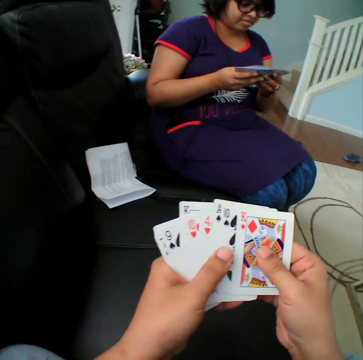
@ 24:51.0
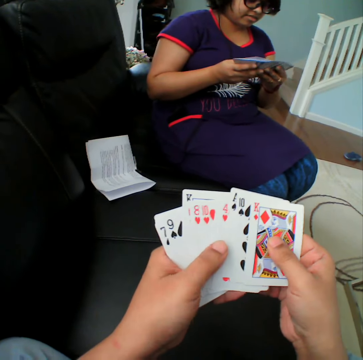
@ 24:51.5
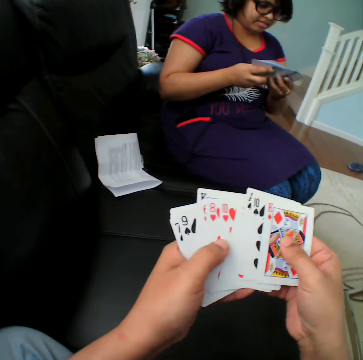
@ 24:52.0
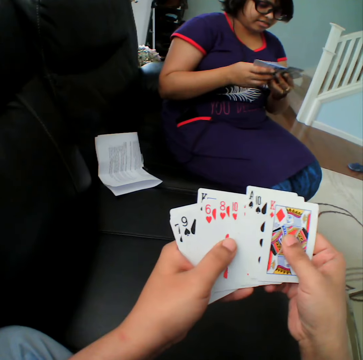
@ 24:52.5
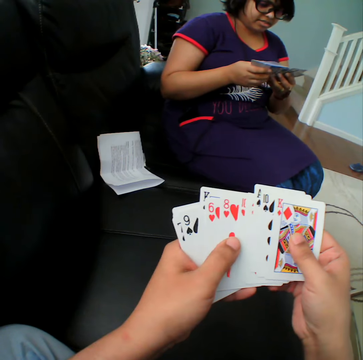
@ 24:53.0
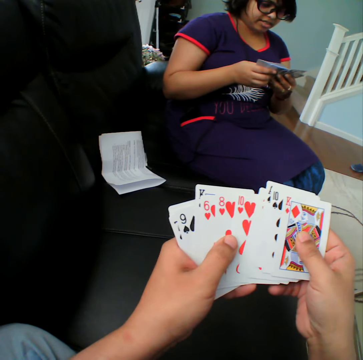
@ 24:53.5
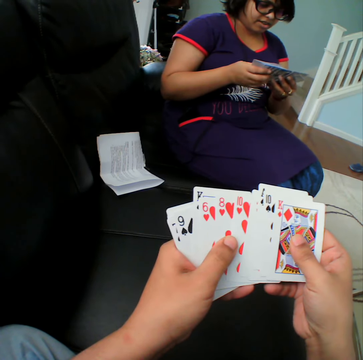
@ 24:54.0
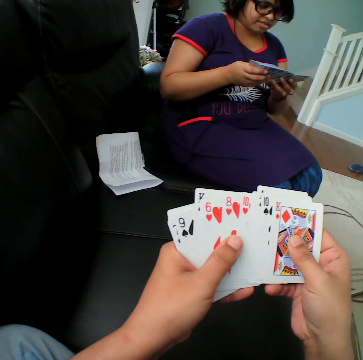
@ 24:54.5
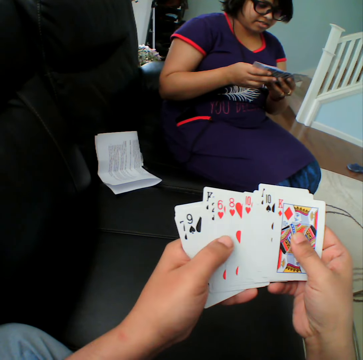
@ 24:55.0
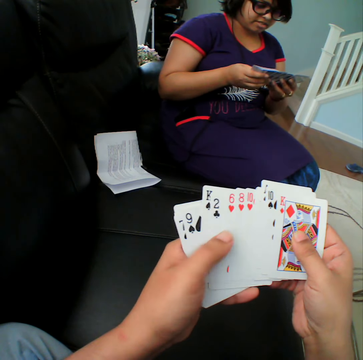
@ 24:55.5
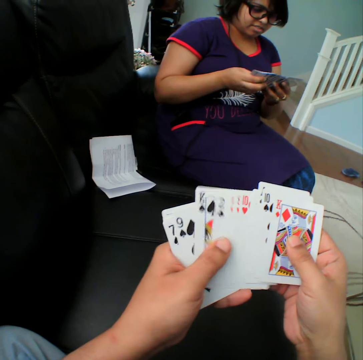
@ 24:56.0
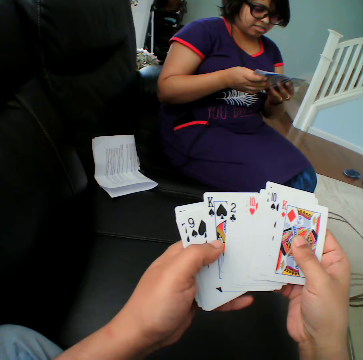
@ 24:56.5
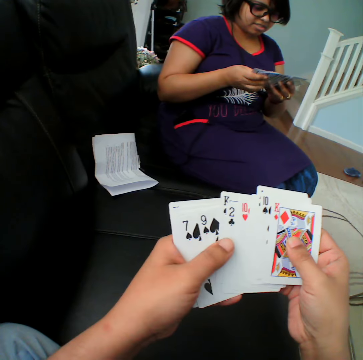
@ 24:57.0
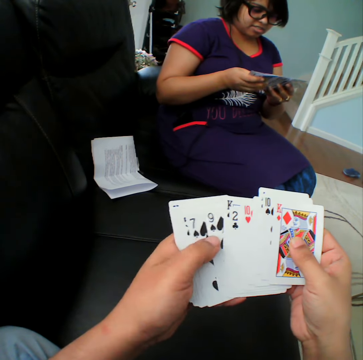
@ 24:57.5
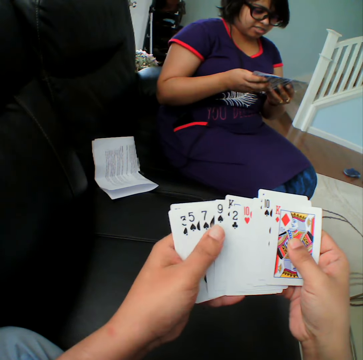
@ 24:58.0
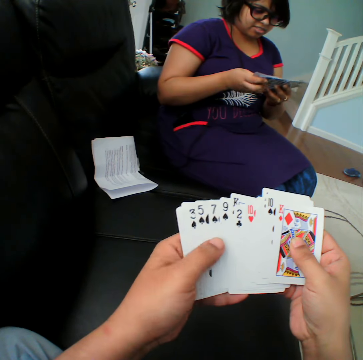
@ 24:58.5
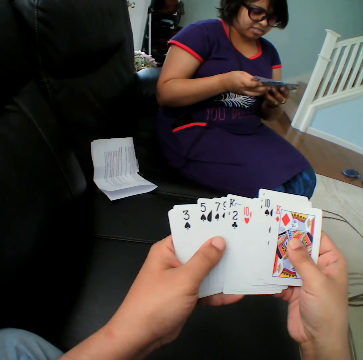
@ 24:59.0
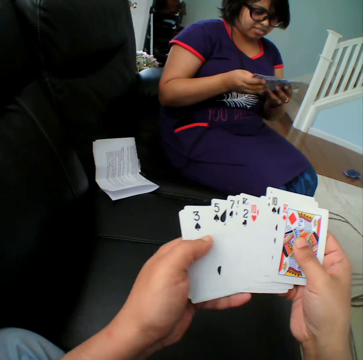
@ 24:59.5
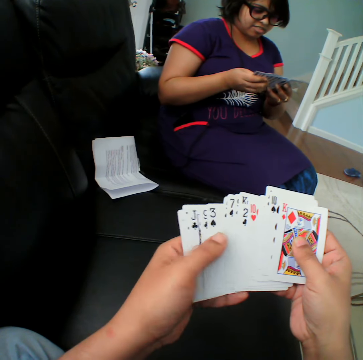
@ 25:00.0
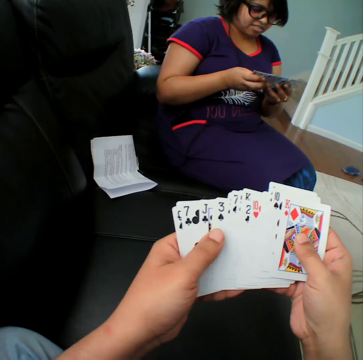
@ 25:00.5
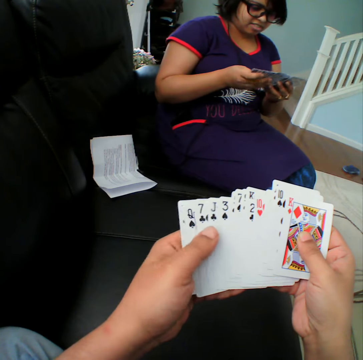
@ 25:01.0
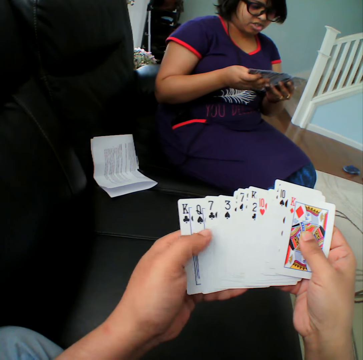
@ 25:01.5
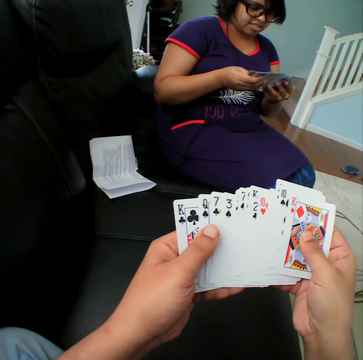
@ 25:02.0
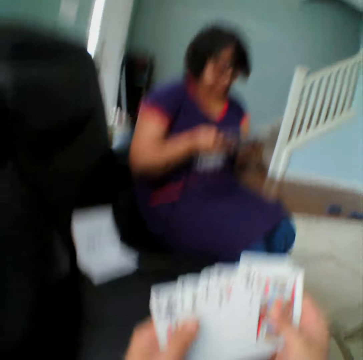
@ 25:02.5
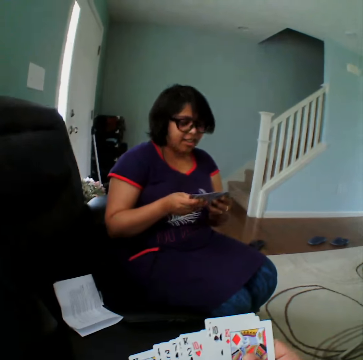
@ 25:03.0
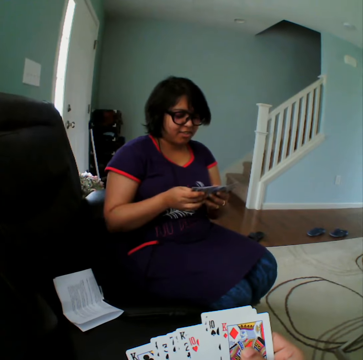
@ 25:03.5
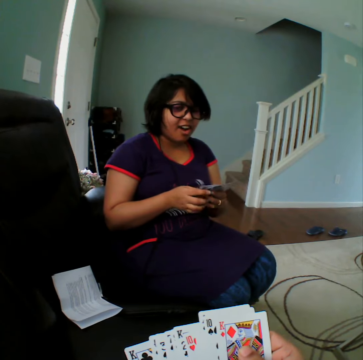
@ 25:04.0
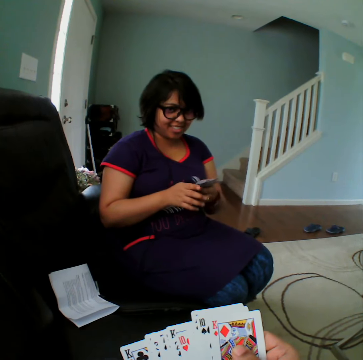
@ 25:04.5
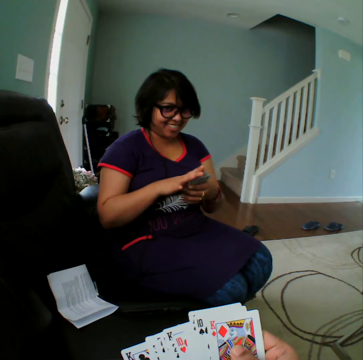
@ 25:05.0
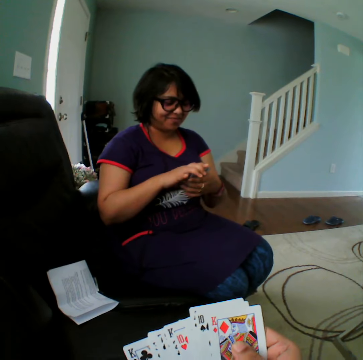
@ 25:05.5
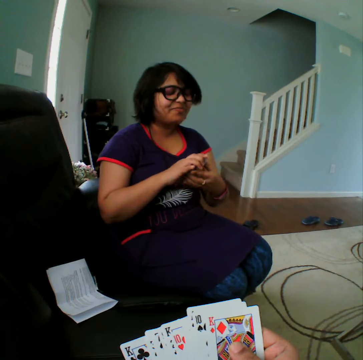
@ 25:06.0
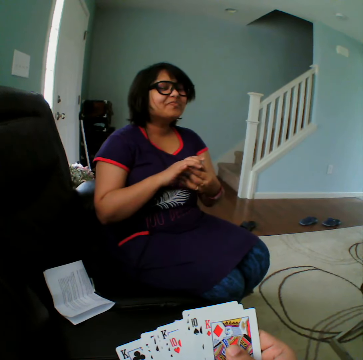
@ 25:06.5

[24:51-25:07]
The camera wearer selects the cards. A person converses with the camera wearer.

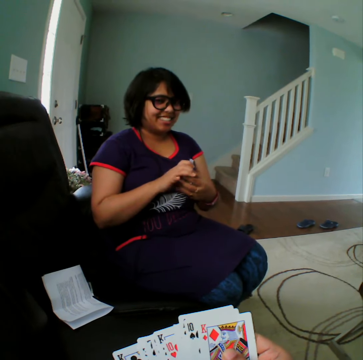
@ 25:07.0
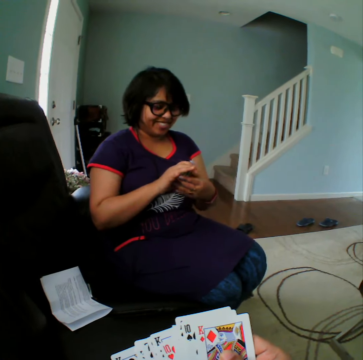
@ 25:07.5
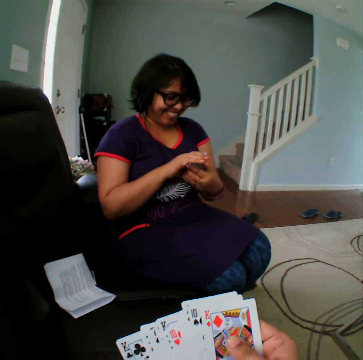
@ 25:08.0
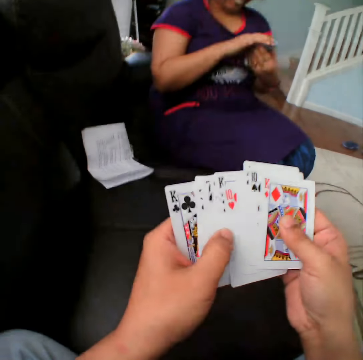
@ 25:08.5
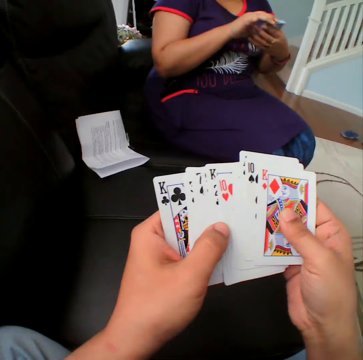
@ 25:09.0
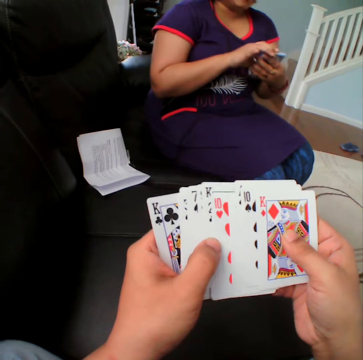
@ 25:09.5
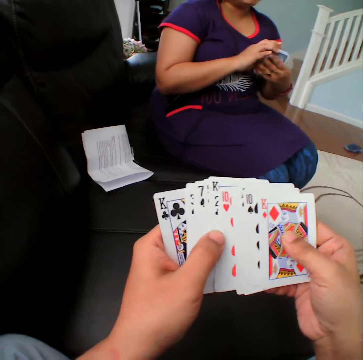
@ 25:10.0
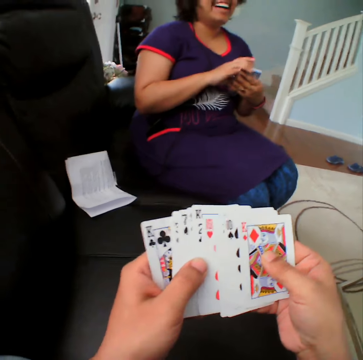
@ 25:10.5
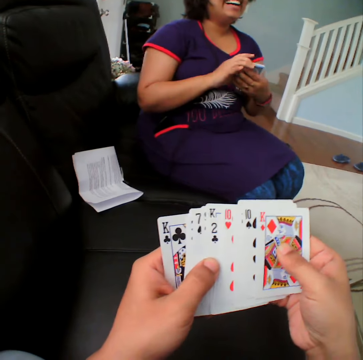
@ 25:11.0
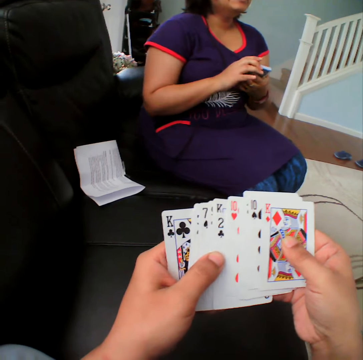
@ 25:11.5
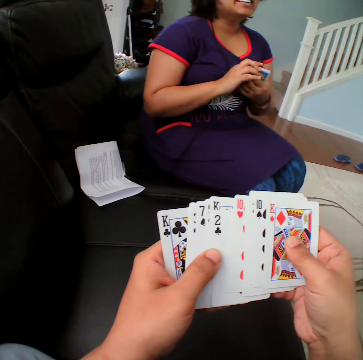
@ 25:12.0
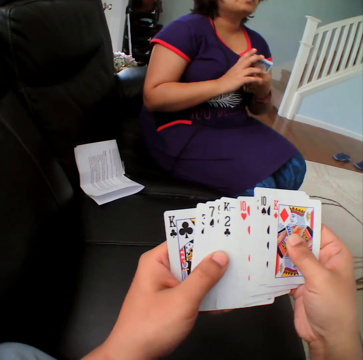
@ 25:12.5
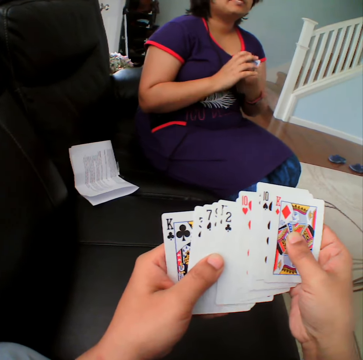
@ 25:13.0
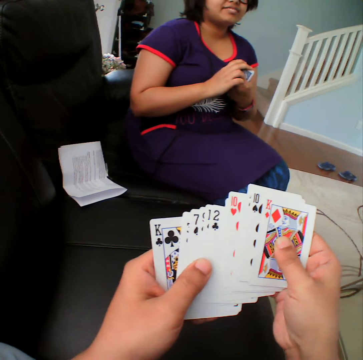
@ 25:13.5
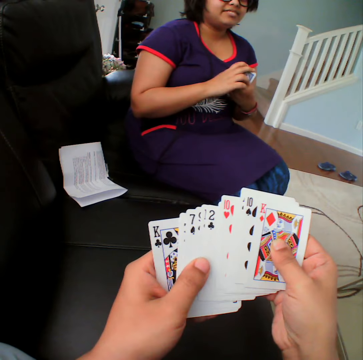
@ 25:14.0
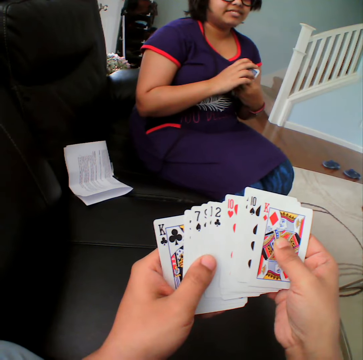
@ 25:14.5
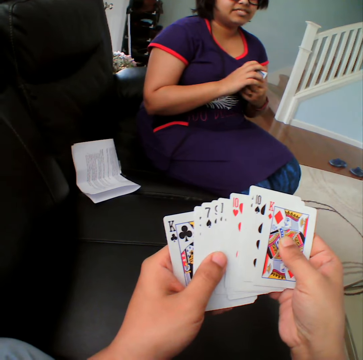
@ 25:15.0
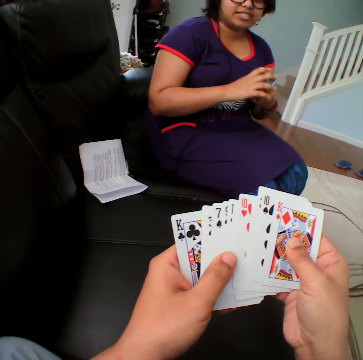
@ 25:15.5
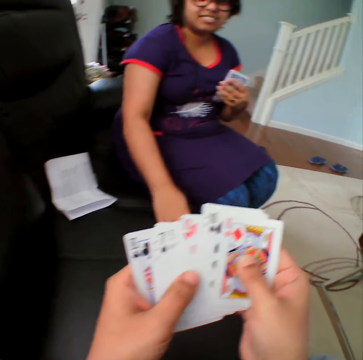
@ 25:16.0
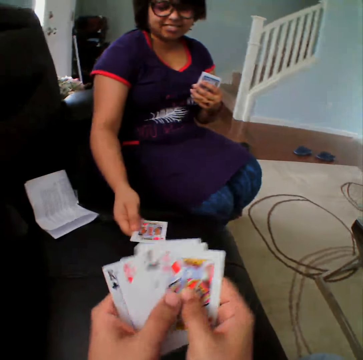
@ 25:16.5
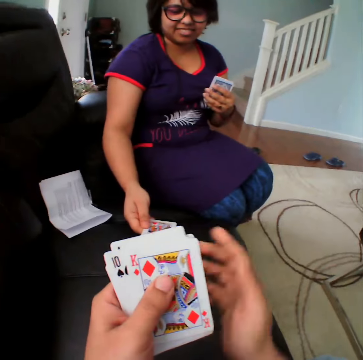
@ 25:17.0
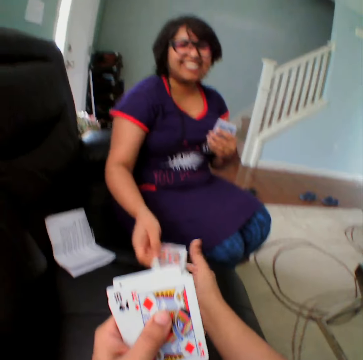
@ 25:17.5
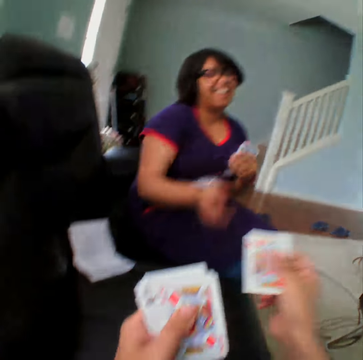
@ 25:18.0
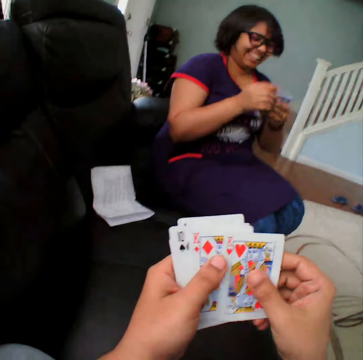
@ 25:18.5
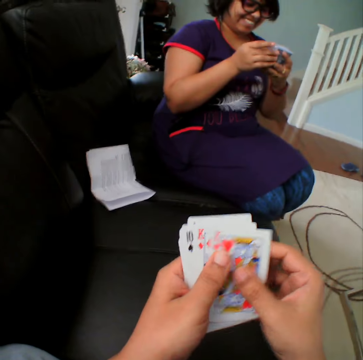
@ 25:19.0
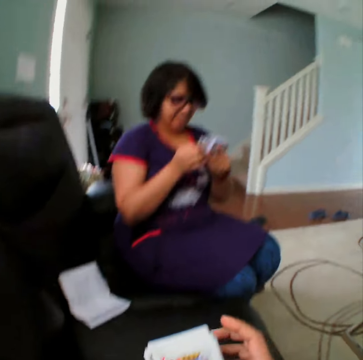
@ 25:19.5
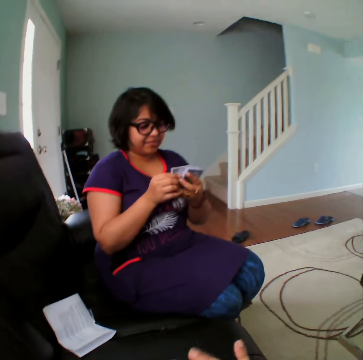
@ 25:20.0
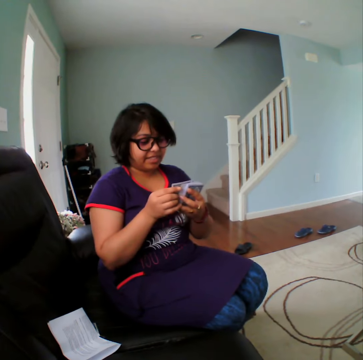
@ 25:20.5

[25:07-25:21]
The camera wearer selects the cards. A person picks the card. The camera wearer turns the card. The person gives the card to the camera wearer.

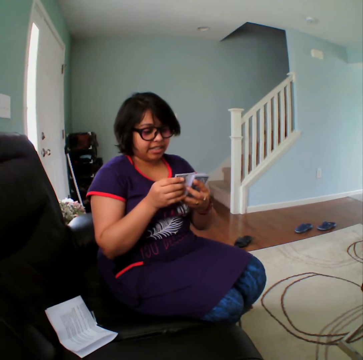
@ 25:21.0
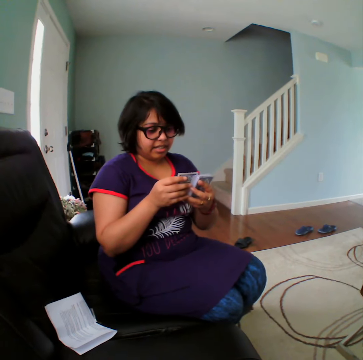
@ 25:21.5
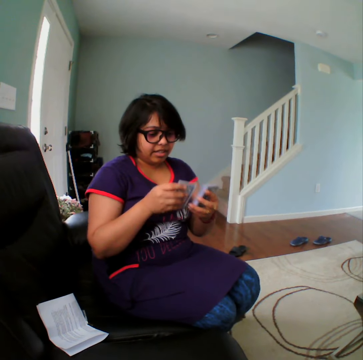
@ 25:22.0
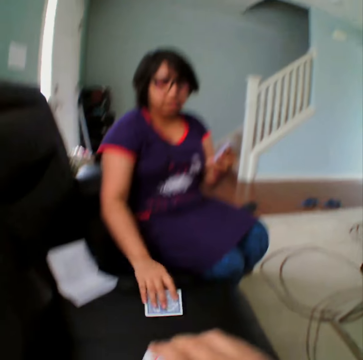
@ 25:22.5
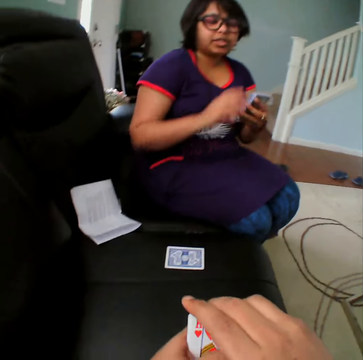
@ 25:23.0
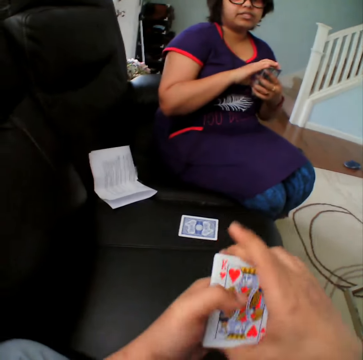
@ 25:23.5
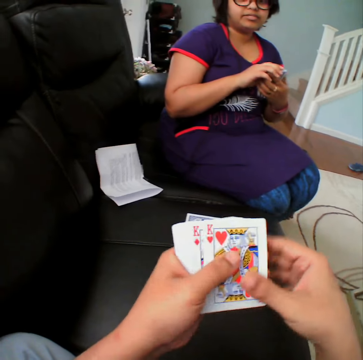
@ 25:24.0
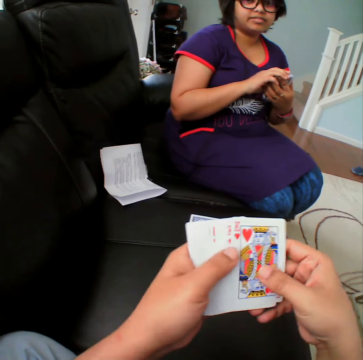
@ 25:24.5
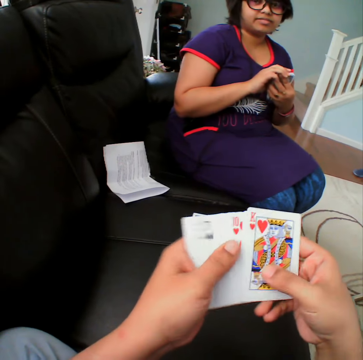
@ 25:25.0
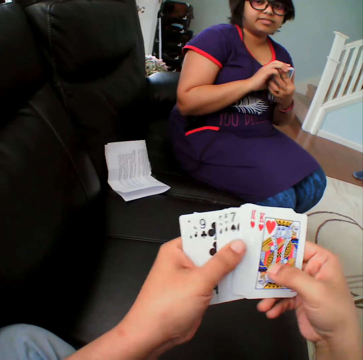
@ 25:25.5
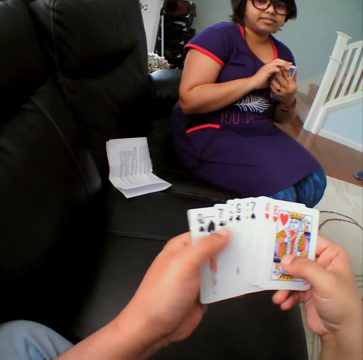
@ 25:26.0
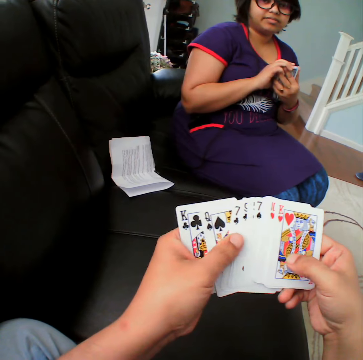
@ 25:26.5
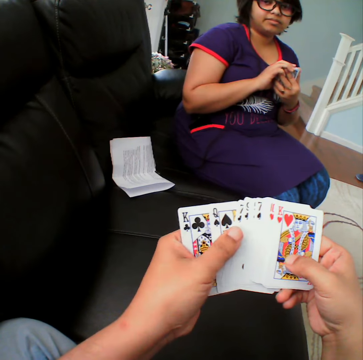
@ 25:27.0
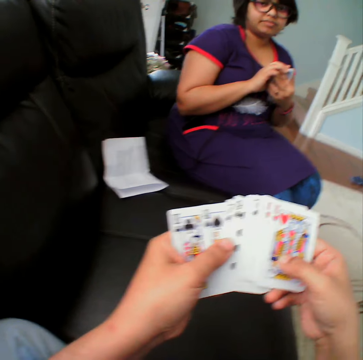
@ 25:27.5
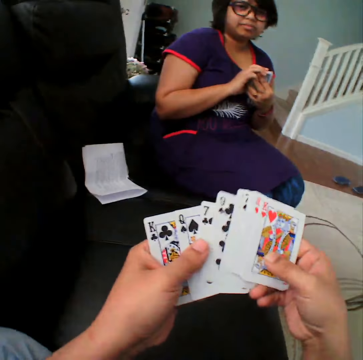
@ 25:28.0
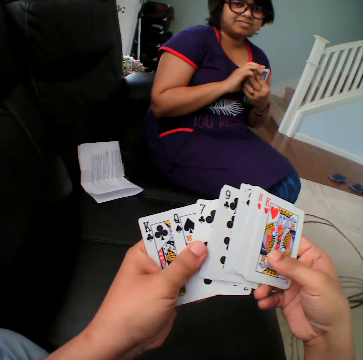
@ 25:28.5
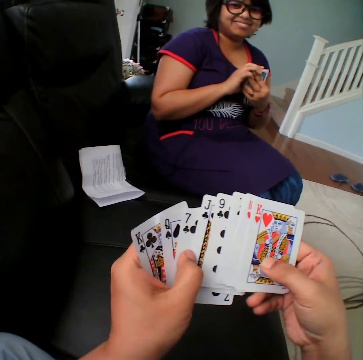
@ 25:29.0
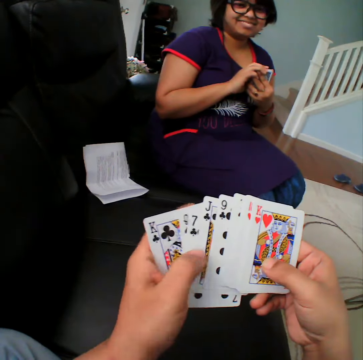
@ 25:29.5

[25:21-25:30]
A person places the card on the table. The camera wearer selects the cards.
